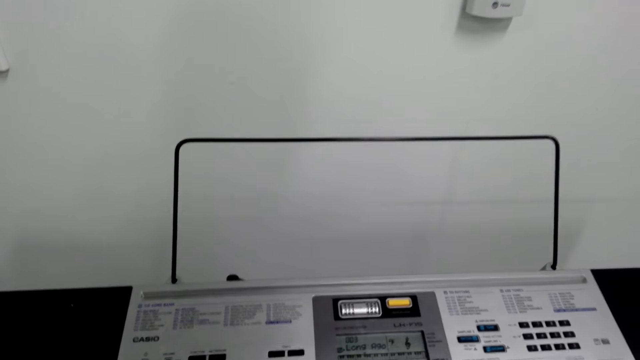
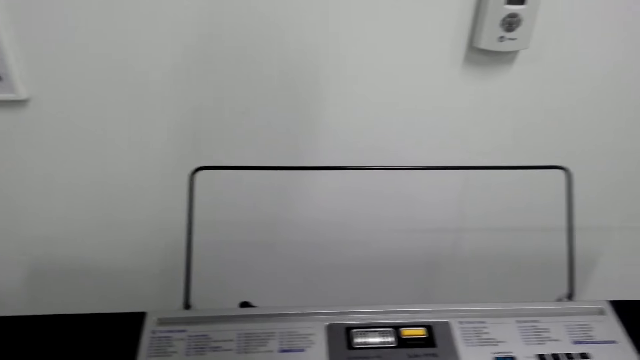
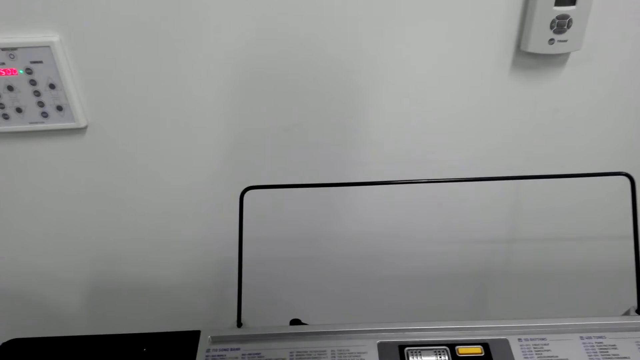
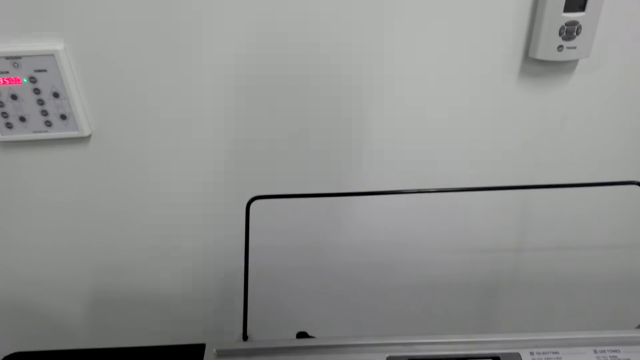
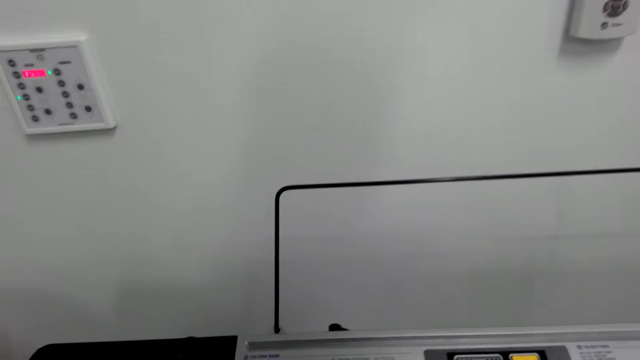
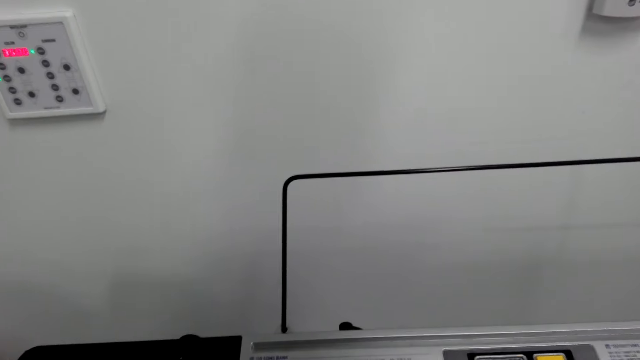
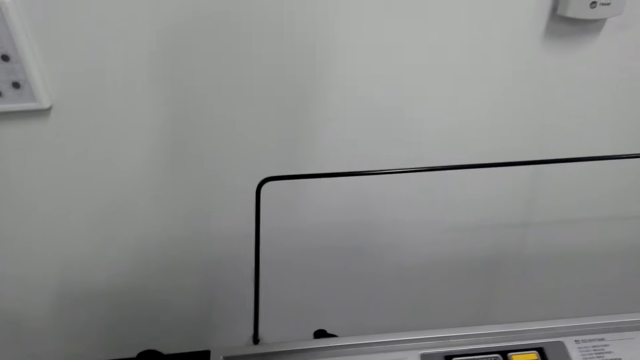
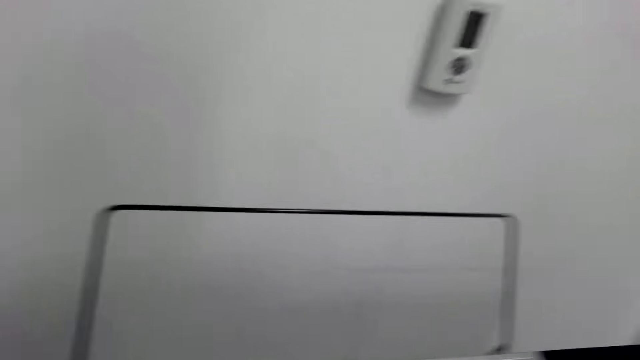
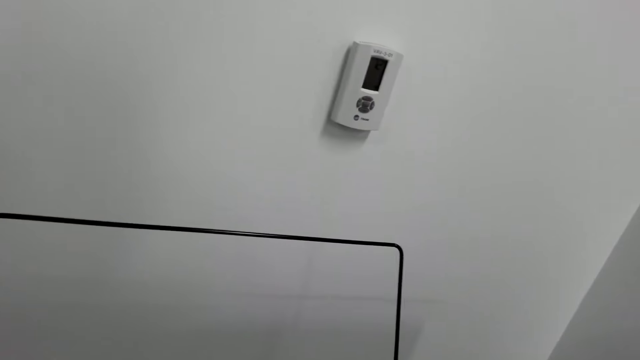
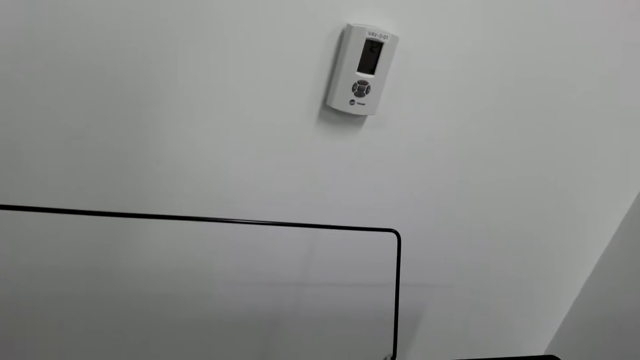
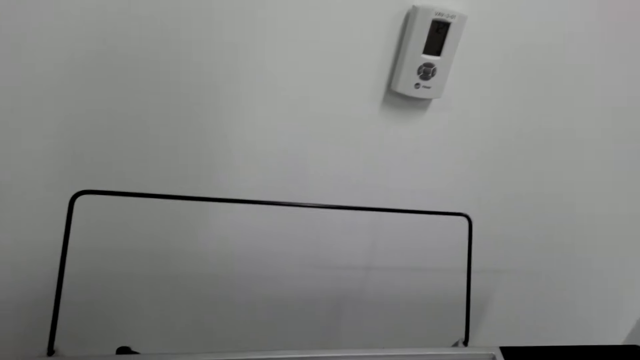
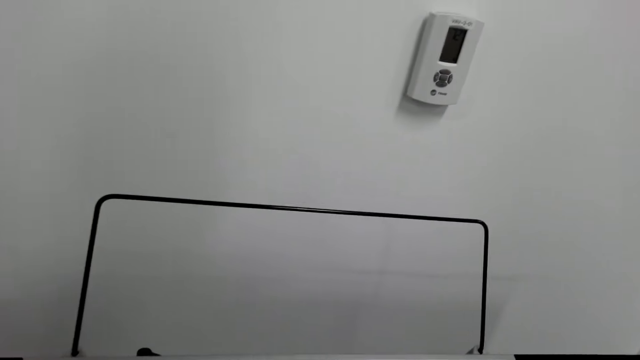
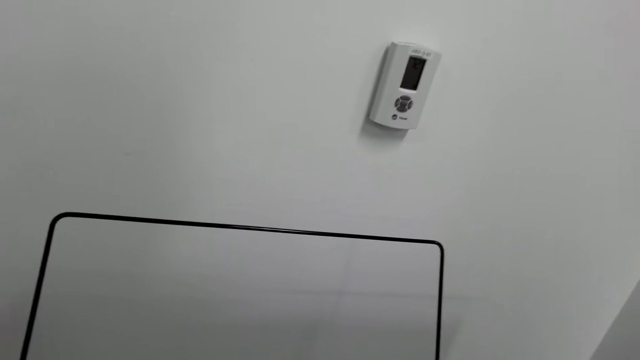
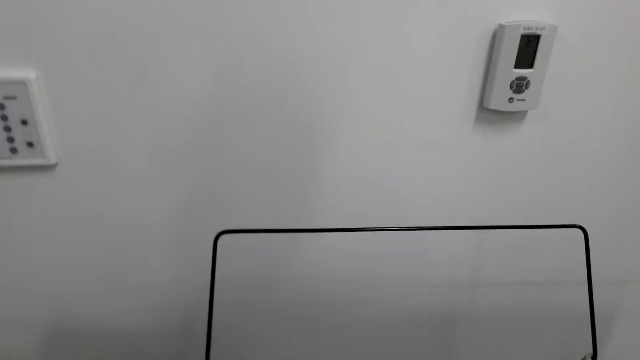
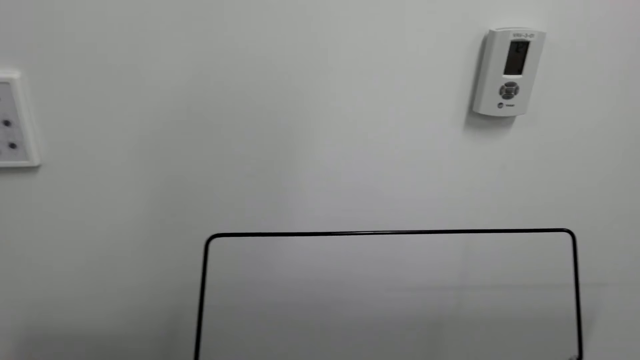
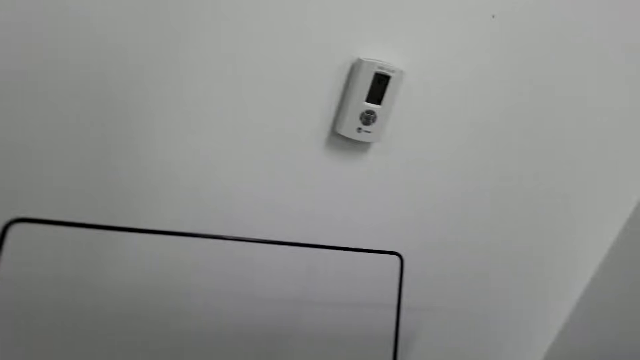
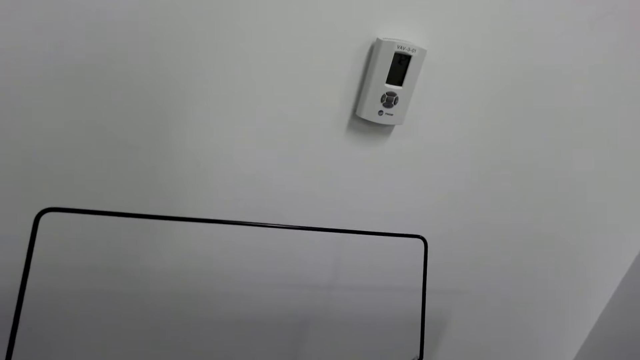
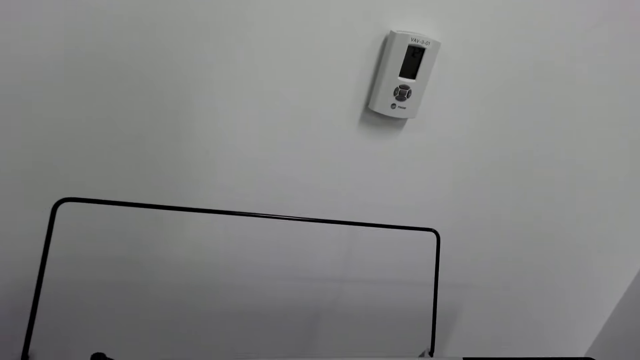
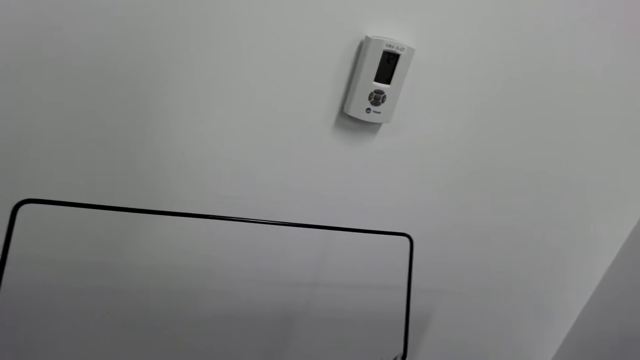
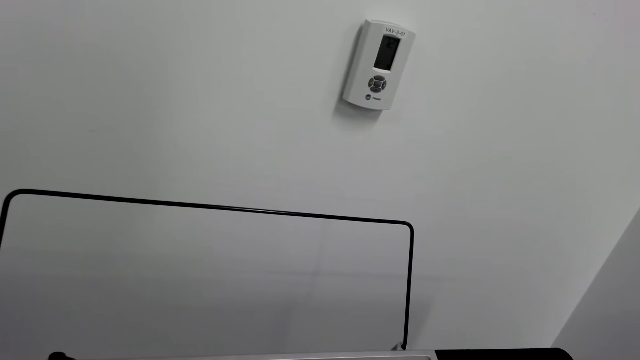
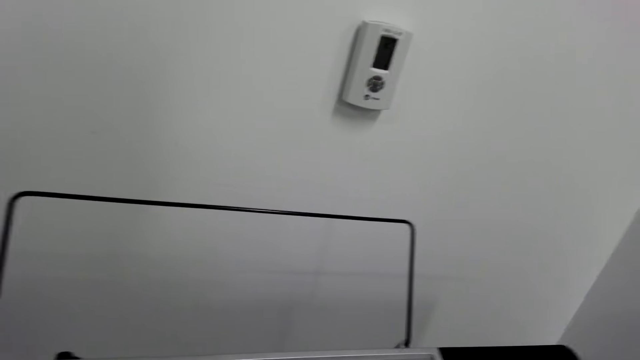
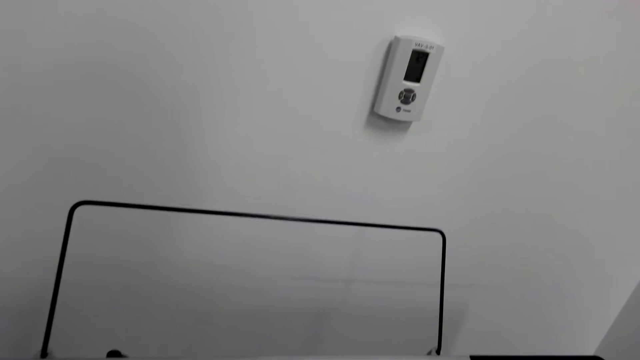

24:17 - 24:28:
The camera wearer looks on the wall.

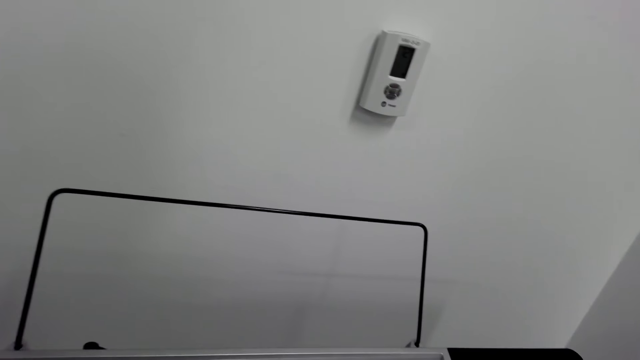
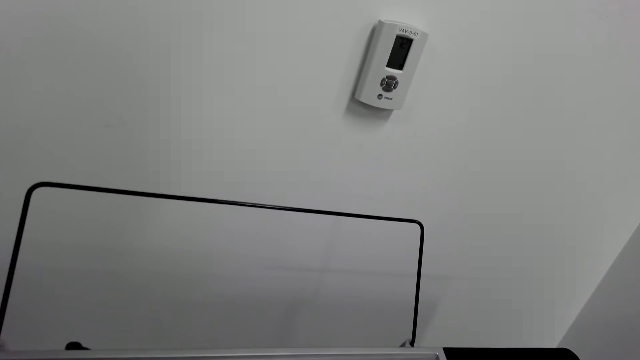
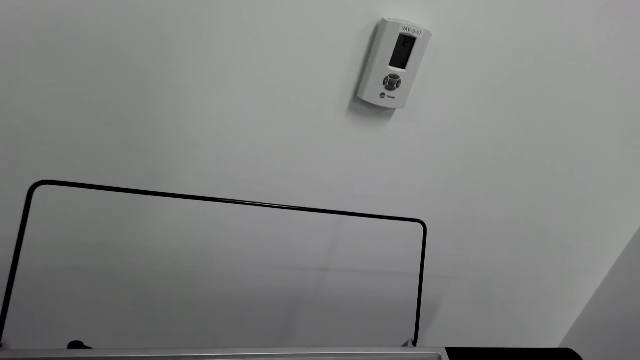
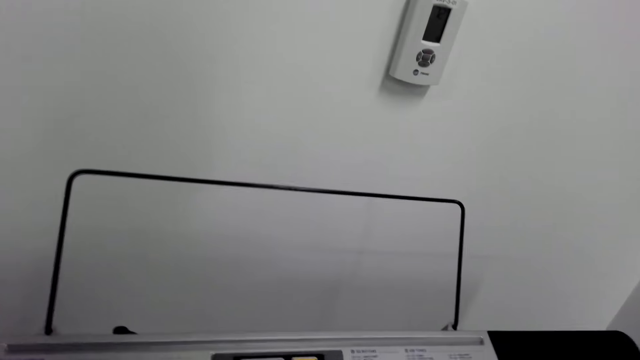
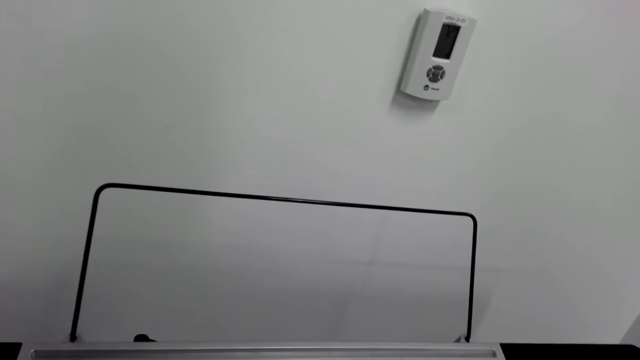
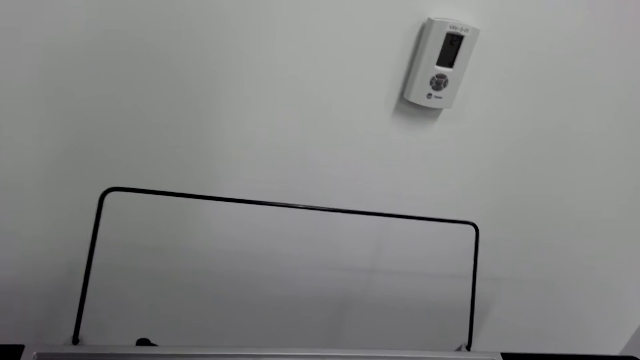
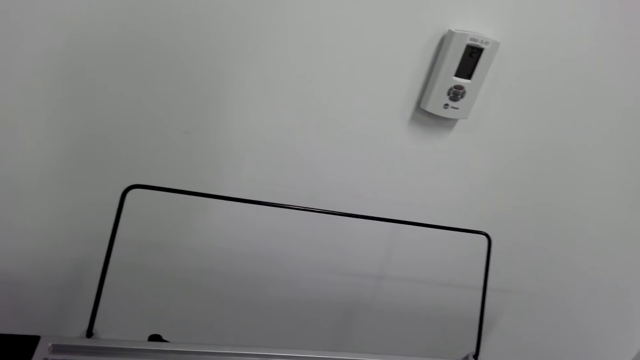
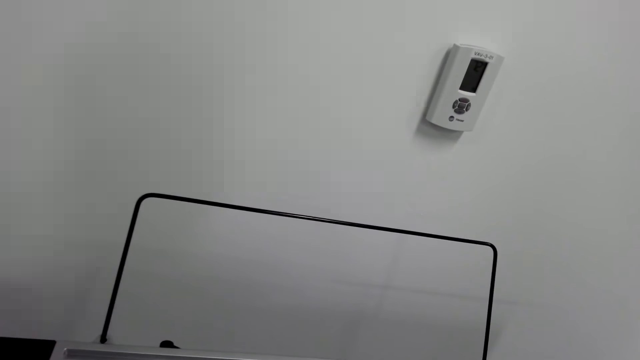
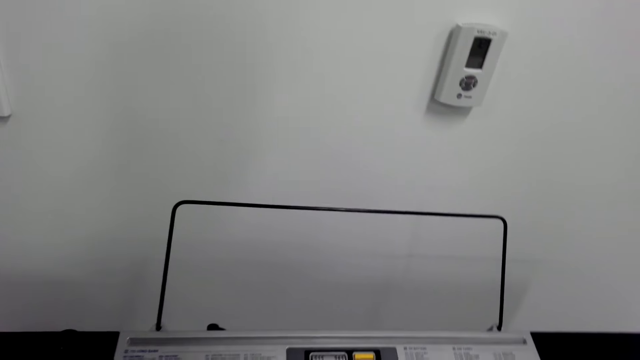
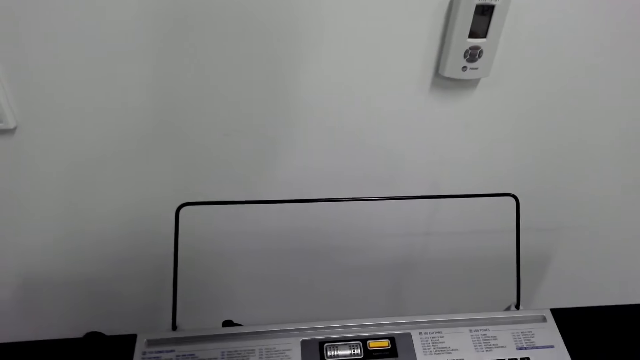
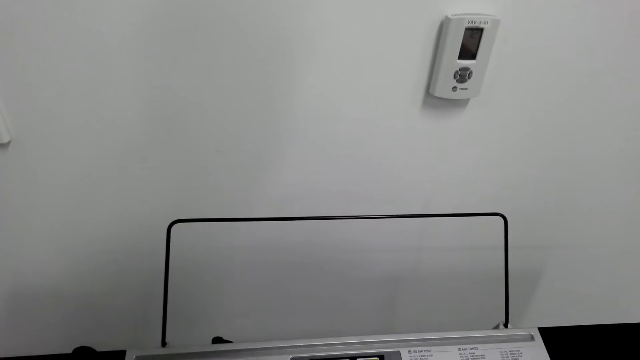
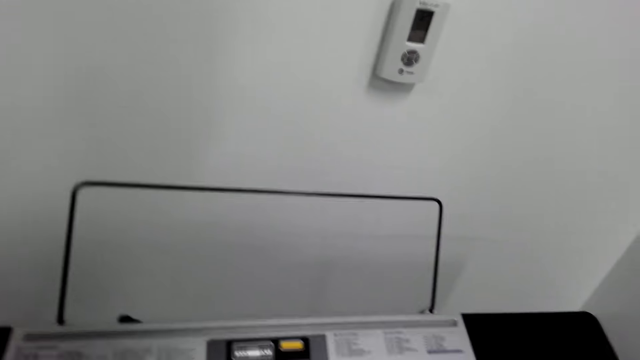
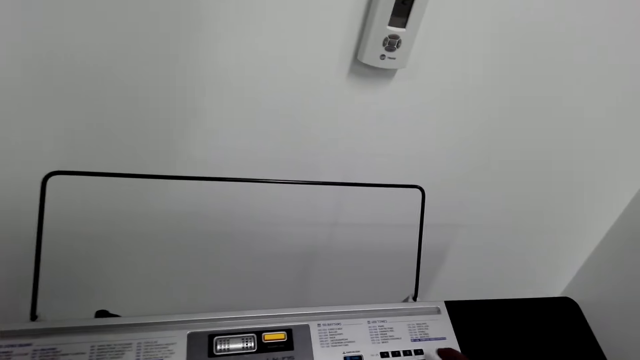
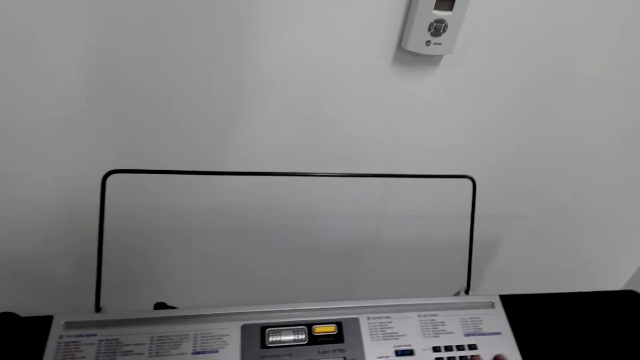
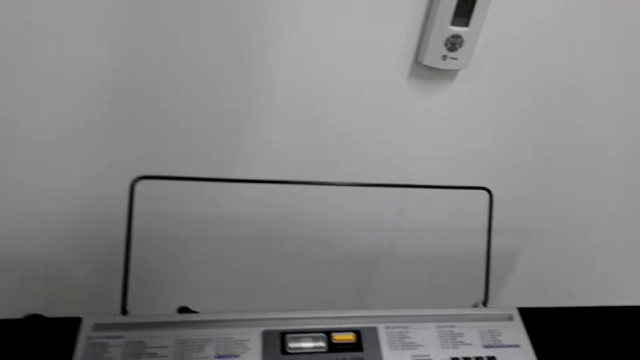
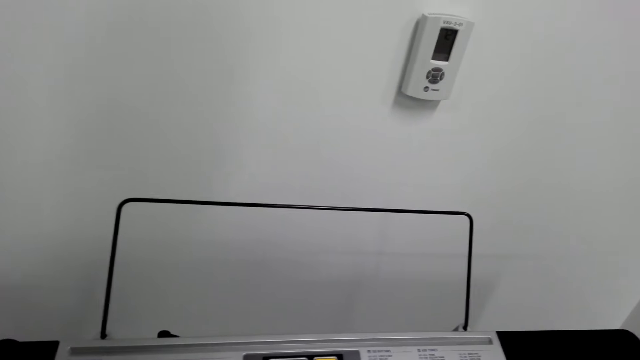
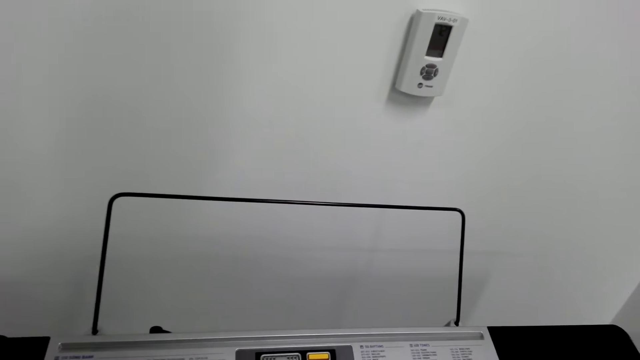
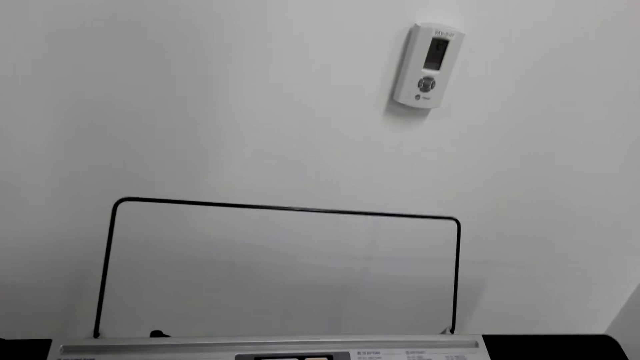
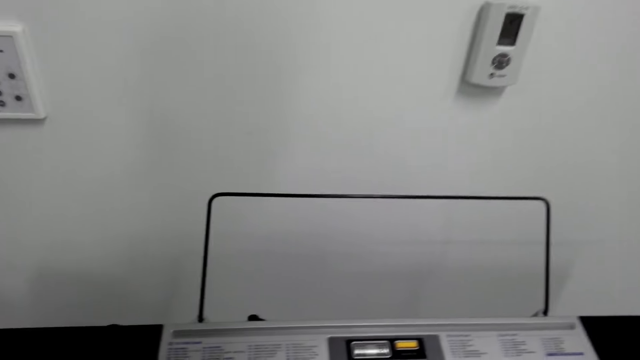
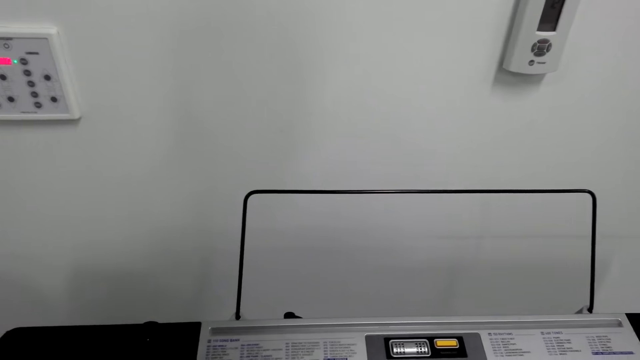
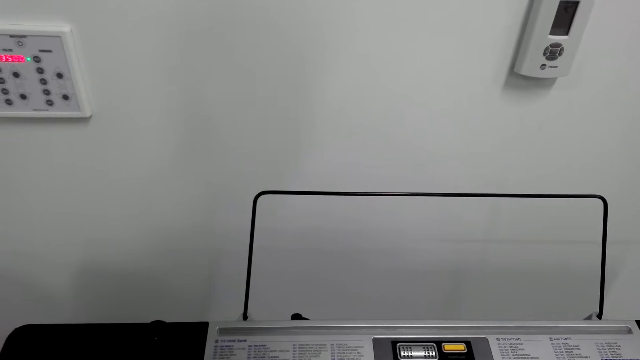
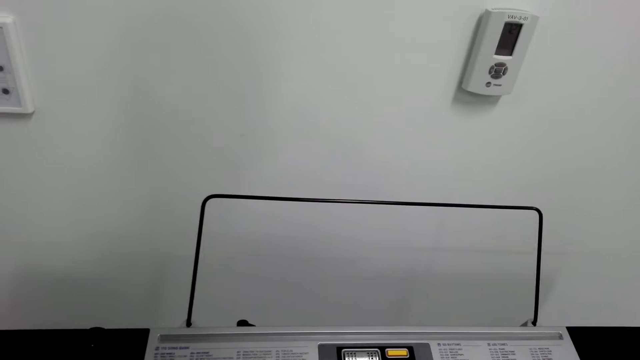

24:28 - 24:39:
The camera wearer plays the piano.
